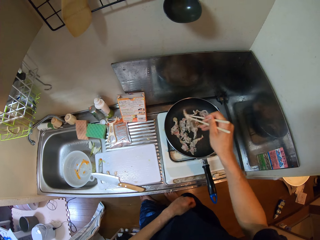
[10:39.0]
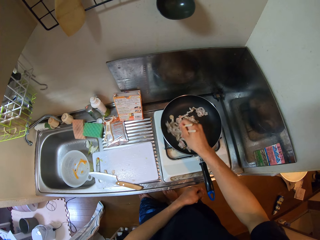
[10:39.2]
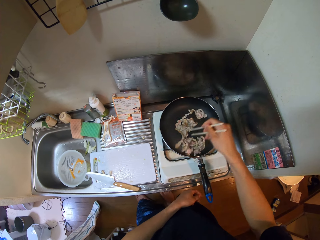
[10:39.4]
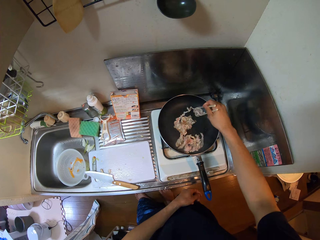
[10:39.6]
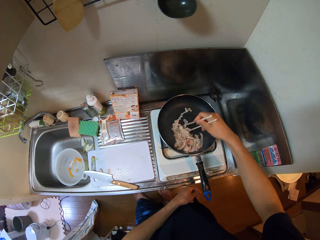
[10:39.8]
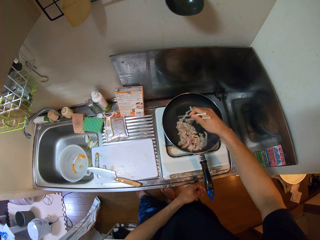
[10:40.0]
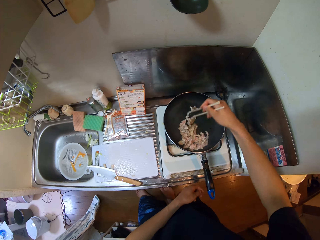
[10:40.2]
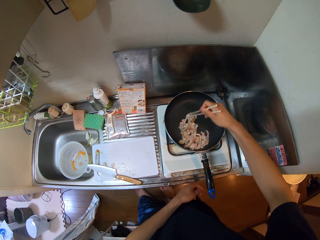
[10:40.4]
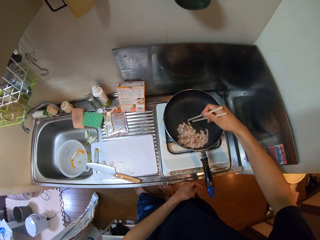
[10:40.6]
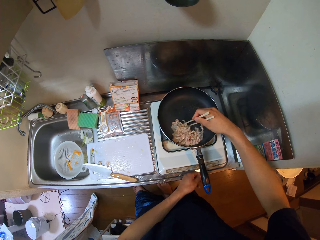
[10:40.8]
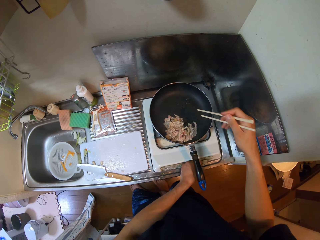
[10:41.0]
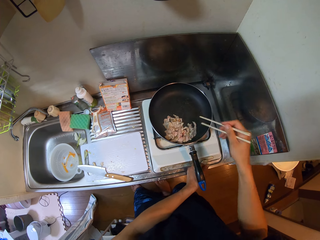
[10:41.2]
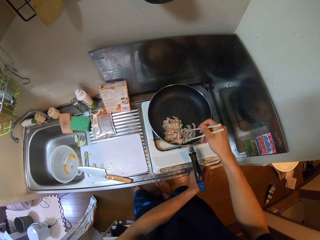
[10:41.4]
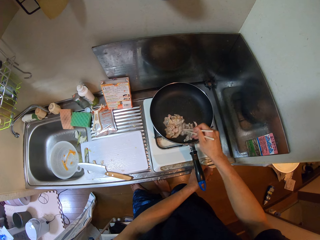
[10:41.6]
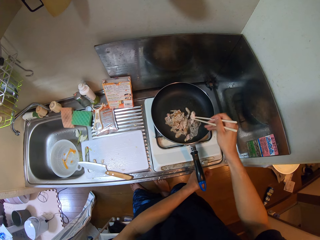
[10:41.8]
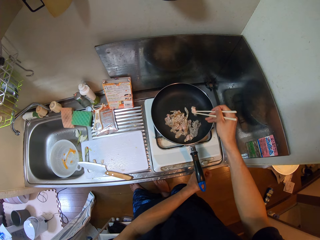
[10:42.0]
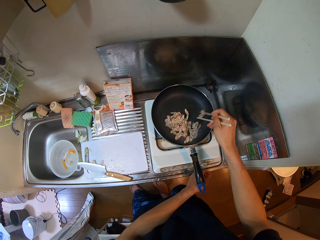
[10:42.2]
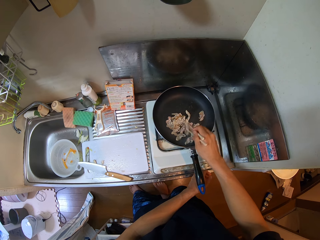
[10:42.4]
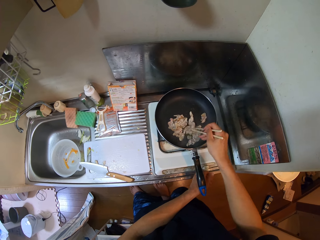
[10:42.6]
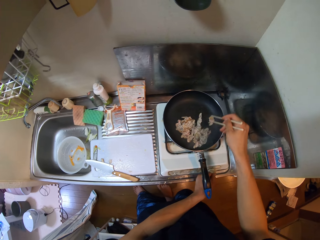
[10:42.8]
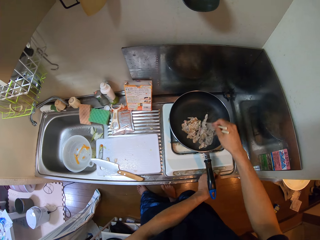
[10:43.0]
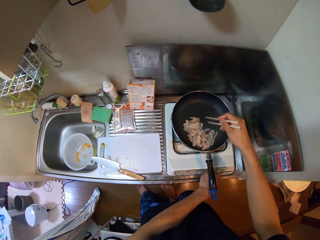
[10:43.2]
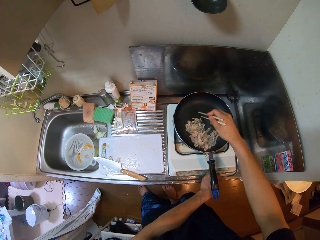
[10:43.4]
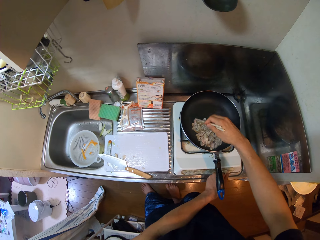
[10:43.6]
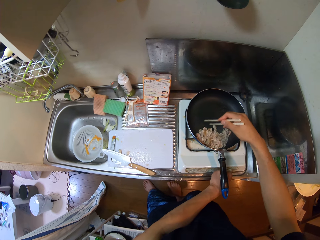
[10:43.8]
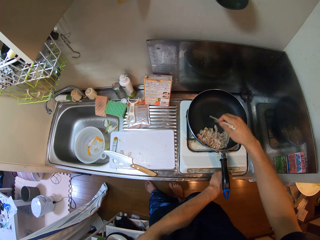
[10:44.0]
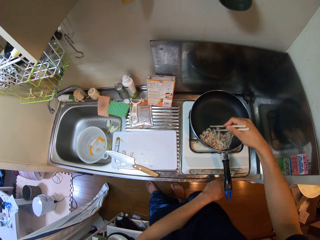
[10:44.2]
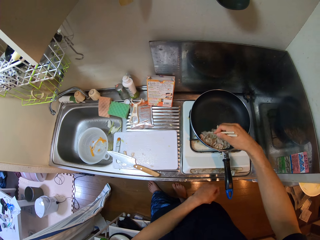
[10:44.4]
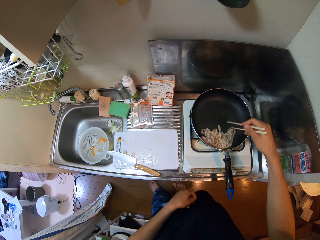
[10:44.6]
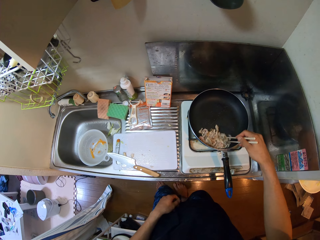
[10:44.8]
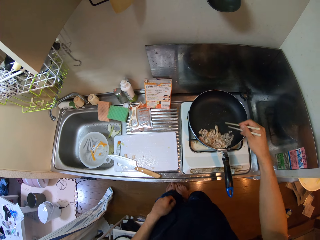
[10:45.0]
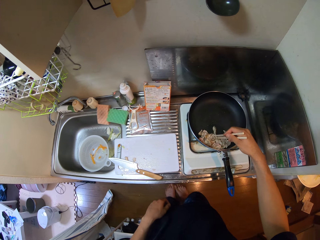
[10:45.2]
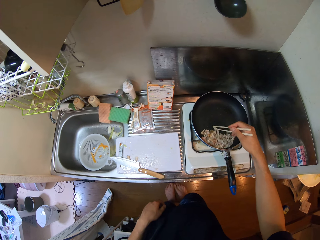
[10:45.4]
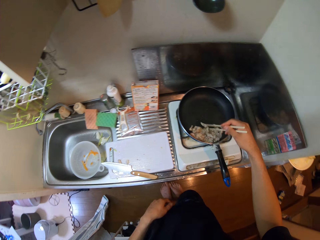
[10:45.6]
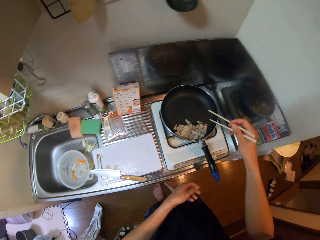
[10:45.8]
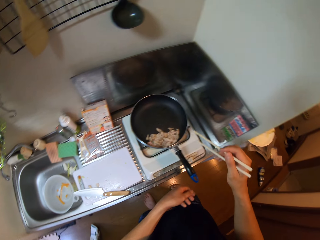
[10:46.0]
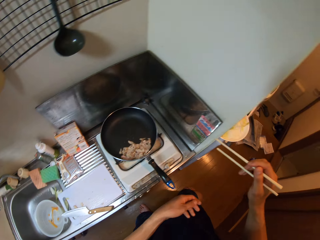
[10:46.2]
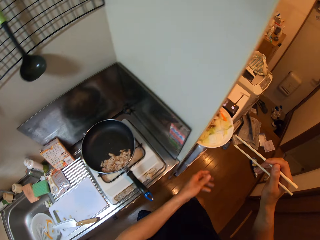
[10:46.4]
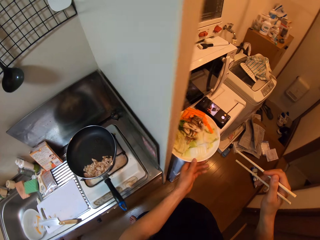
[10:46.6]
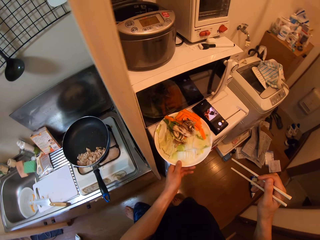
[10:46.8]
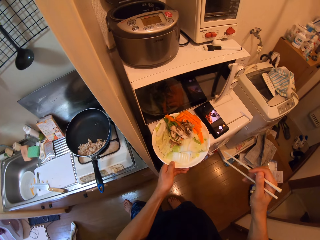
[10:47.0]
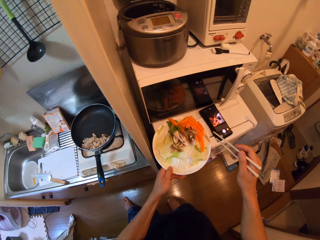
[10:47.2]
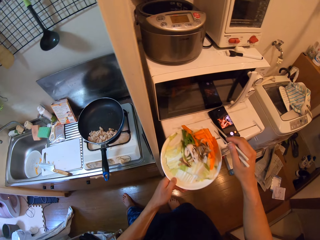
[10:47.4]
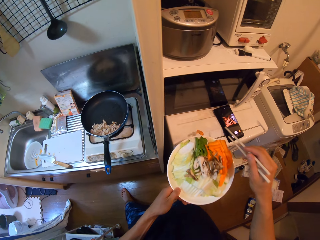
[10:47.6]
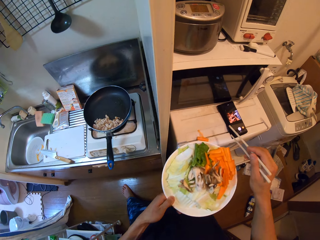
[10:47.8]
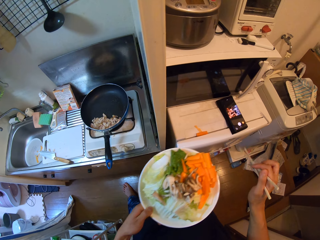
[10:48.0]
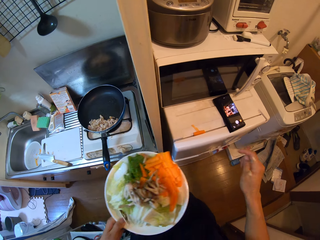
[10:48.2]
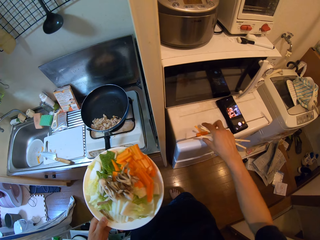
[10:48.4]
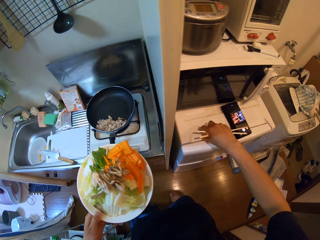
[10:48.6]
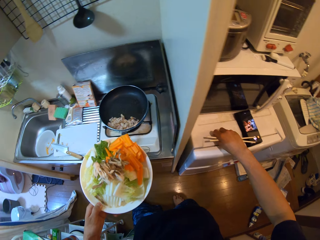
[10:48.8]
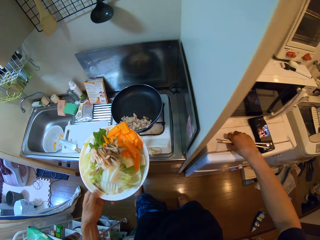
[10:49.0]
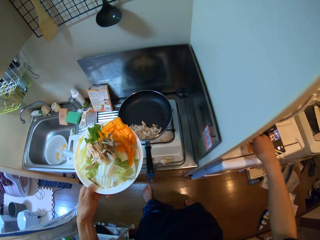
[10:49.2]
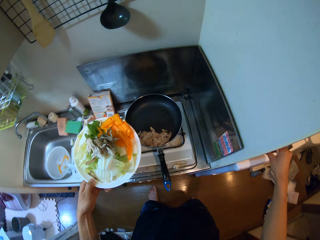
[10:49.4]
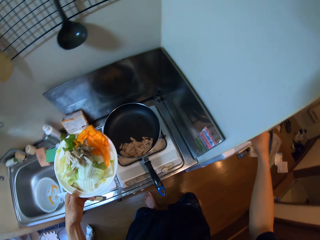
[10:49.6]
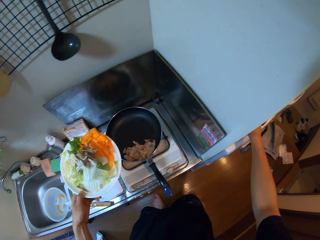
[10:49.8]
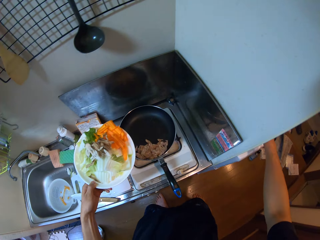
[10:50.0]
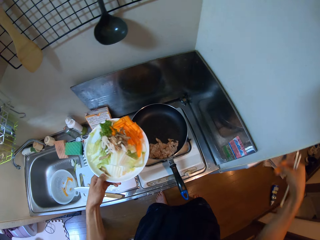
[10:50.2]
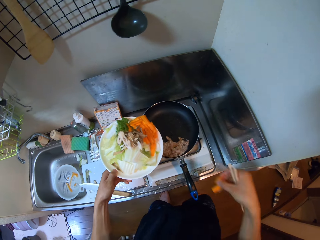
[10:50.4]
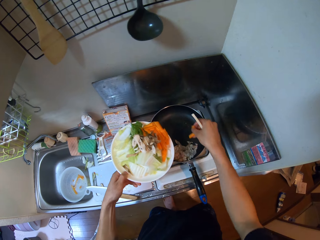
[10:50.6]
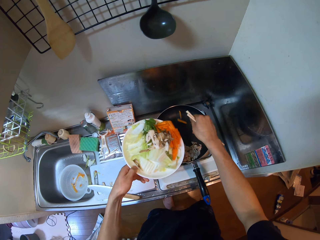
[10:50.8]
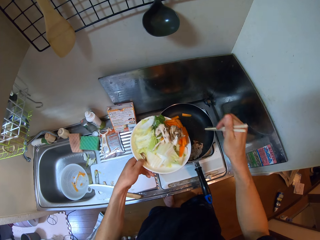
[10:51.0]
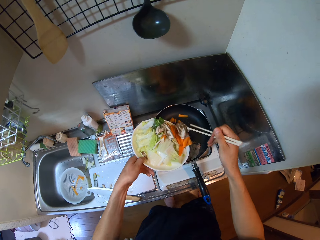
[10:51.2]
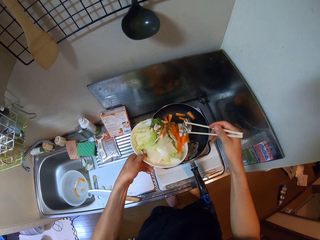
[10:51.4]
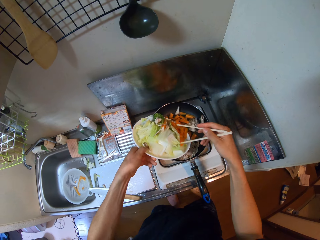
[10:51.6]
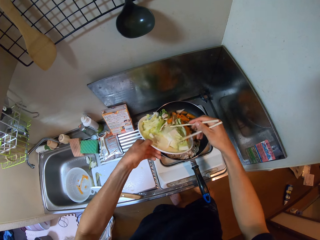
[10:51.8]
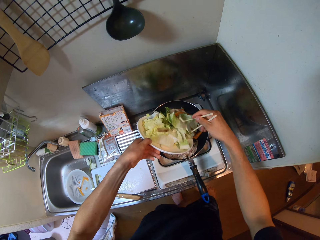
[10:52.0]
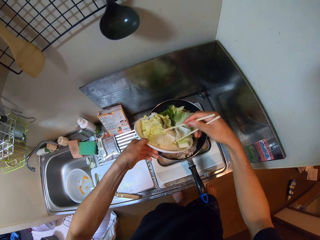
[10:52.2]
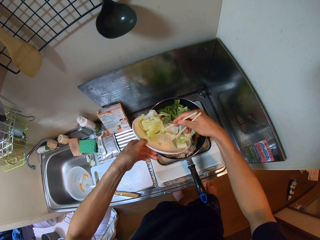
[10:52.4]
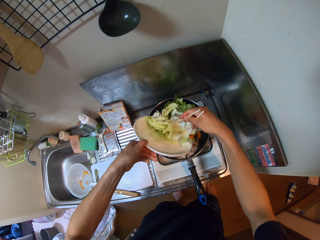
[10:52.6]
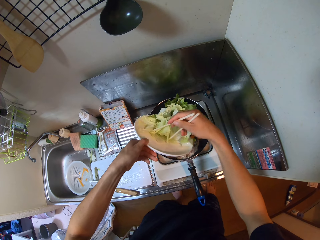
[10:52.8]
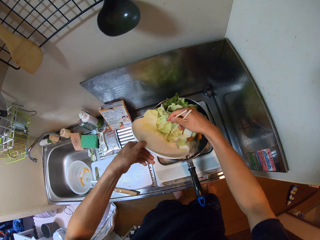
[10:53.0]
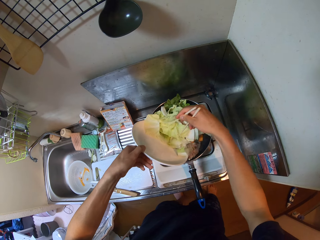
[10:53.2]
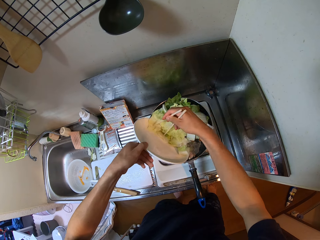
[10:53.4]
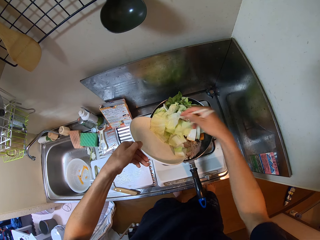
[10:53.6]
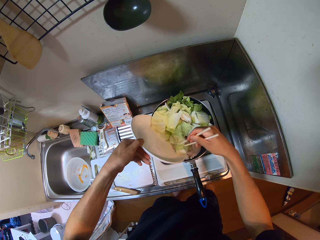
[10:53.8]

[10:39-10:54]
The camera wearer adjusts heat on a gas cooker with a hand. They stir pieces of meat on a pan with chopsticks. They pick up a plate from a table. They pick up a piece of carrot from the table. They pour the ingredients on the plate into the pan.

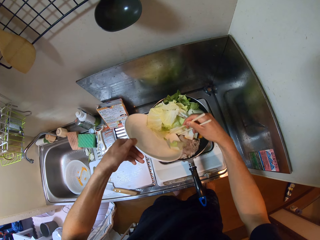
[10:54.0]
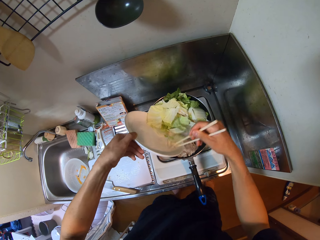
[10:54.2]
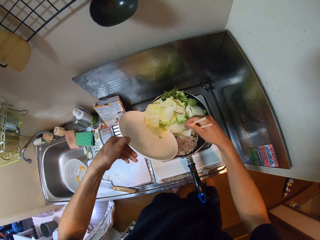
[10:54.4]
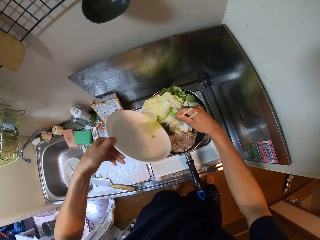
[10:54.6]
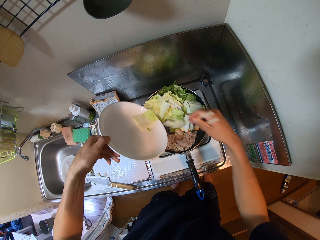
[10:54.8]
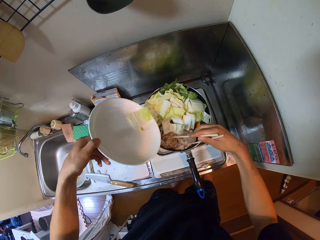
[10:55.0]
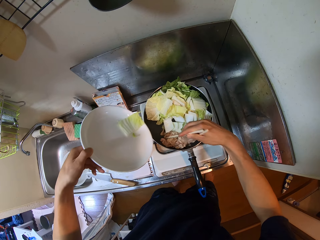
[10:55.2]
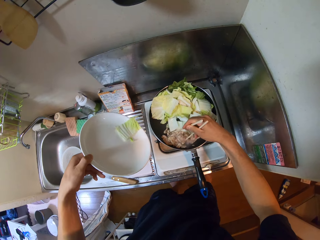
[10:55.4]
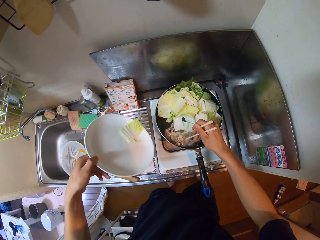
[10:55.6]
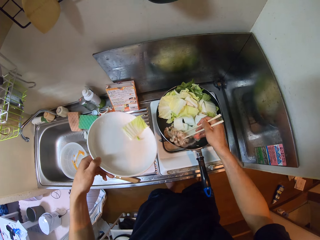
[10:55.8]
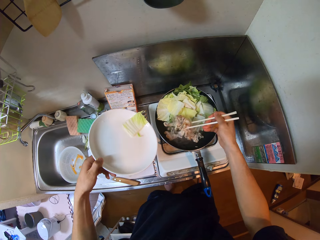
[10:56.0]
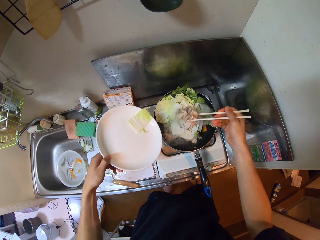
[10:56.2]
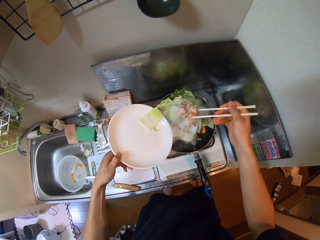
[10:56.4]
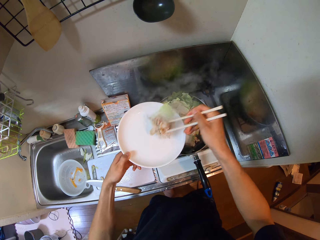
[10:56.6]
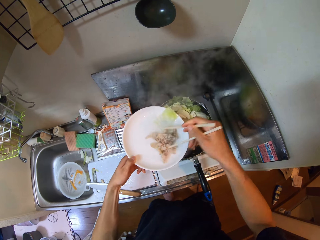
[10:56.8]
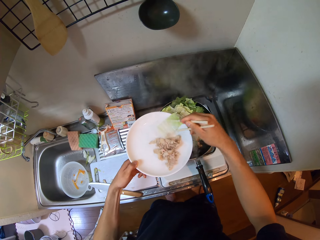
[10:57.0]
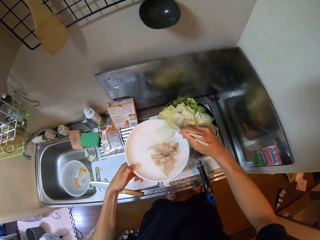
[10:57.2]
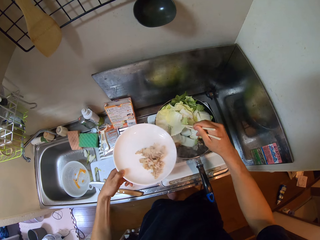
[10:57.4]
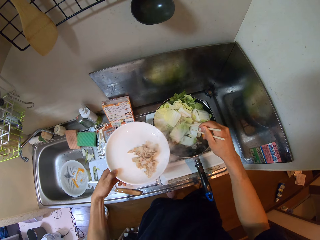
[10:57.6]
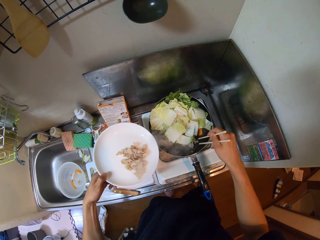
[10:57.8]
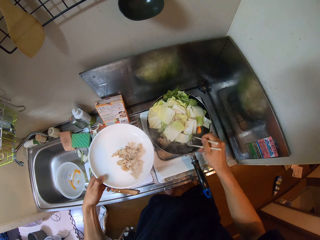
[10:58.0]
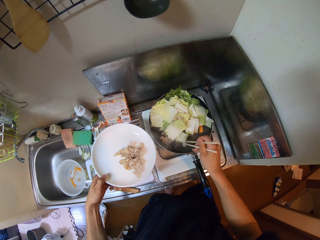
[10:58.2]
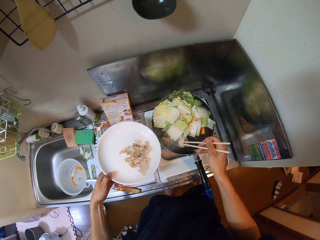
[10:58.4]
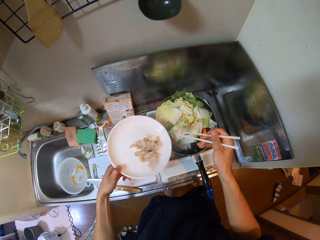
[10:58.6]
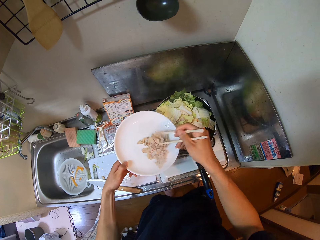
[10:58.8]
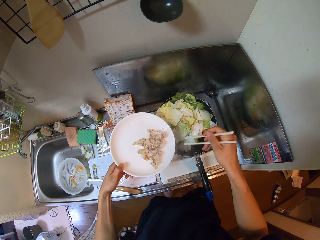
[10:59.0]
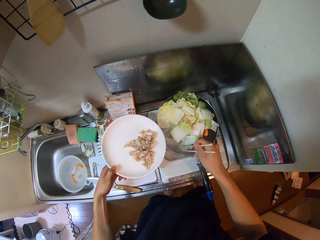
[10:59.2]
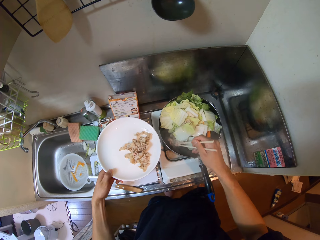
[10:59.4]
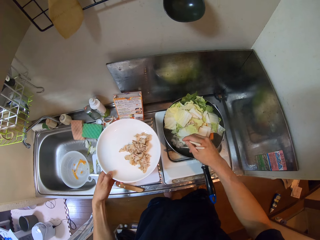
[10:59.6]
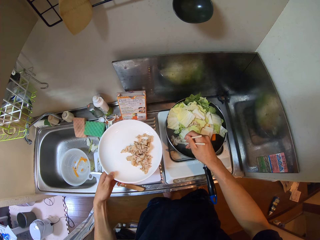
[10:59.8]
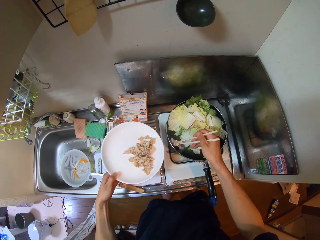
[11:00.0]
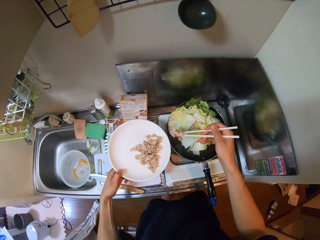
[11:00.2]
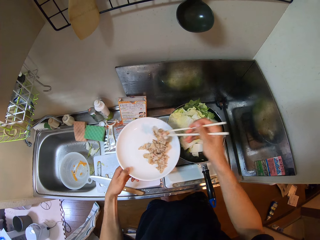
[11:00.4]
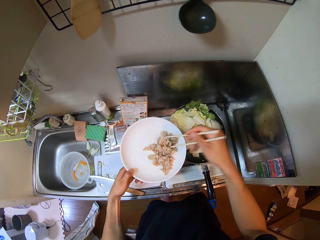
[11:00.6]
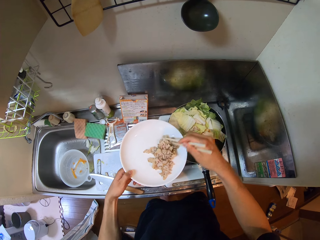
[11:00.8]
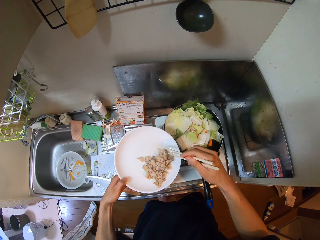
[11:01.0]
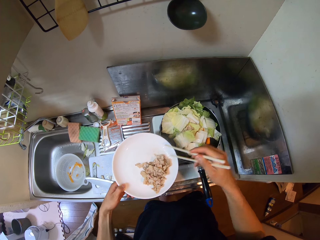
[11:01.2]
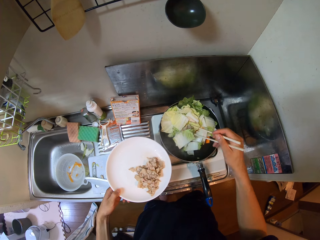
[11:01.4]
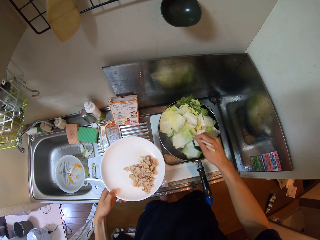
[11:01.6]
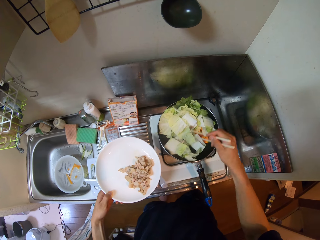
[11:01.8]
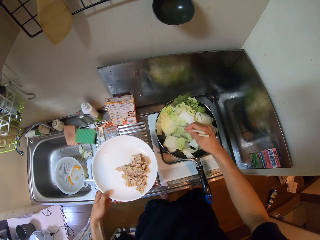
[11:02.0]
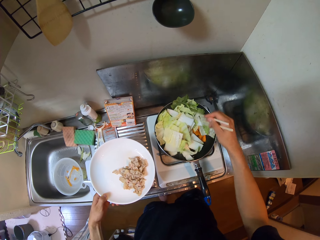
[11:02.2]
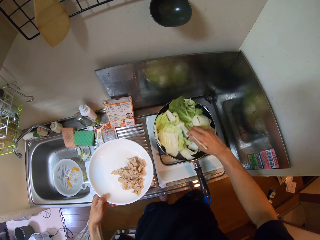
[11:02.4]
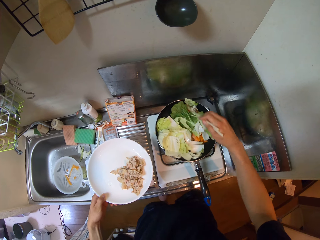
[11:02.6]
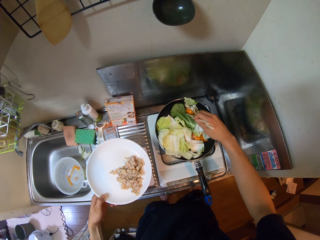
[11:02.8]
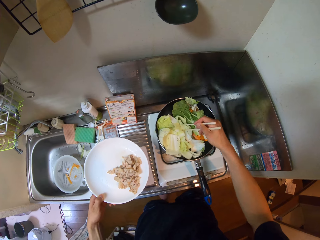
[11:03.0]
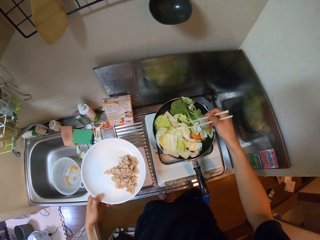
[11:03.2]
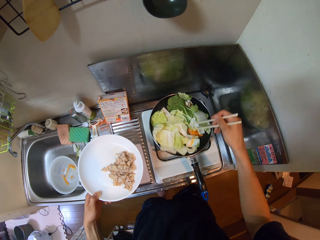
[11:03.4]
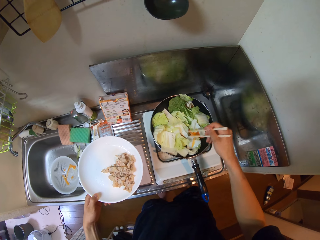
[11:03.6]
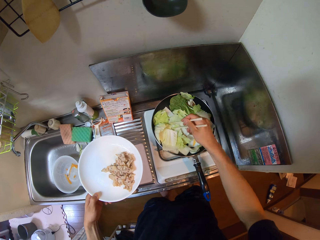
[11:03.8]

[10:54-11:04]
The camera wearer scoops pieces of meat from a pan with chopsticks. They put the pieces of meat on a plate with the chopsticks. They scoop pieces of meat from the pan with the chopsticks. They put the pieces of meat on the plate with the chopsticks. They scoop pieces of meat from the pan with the chopsticks. They put the pieces of meat on the plate with the chopsticks. They stir vegetables on the pan with the chopsticks.
